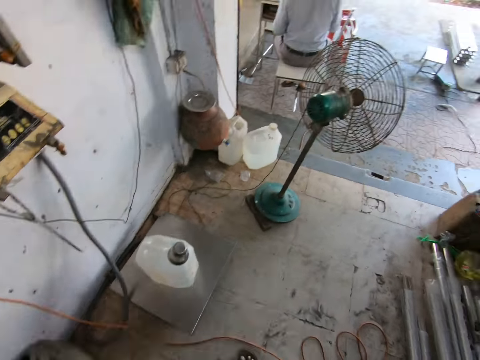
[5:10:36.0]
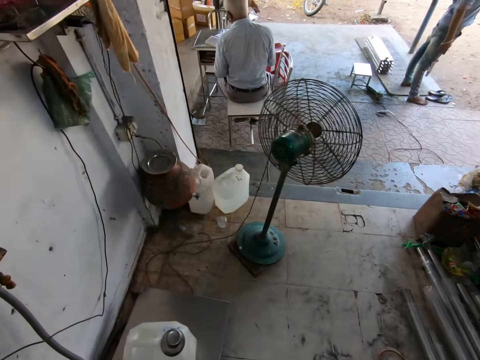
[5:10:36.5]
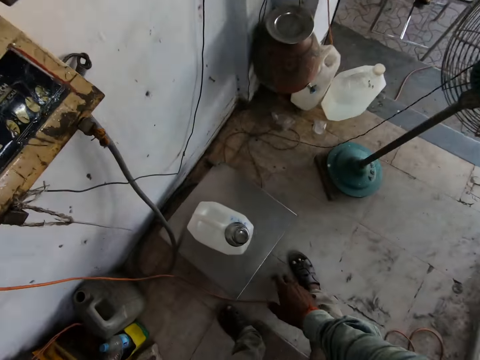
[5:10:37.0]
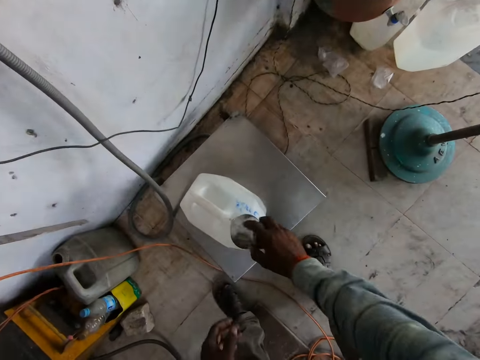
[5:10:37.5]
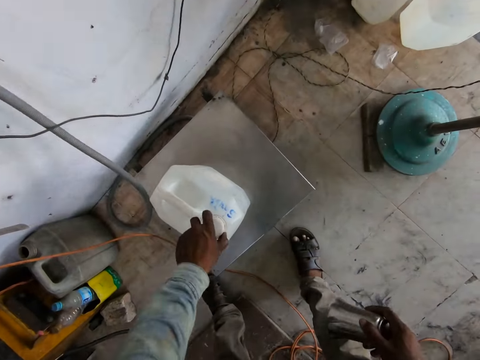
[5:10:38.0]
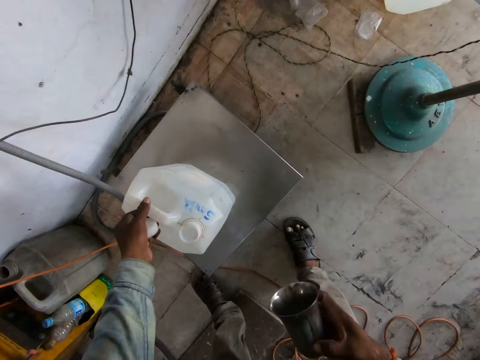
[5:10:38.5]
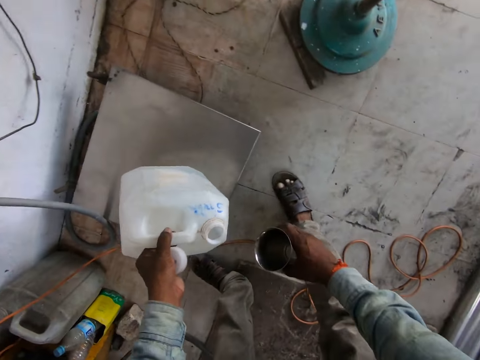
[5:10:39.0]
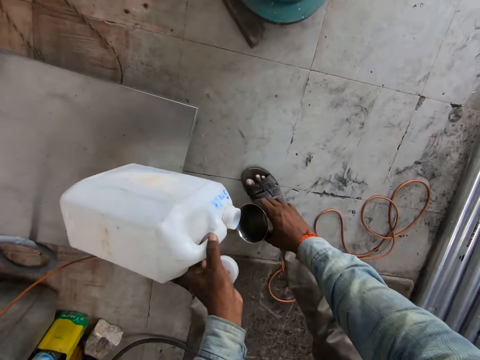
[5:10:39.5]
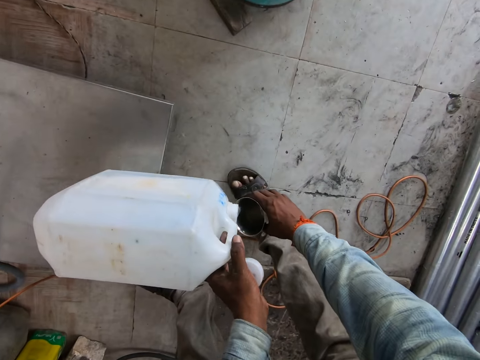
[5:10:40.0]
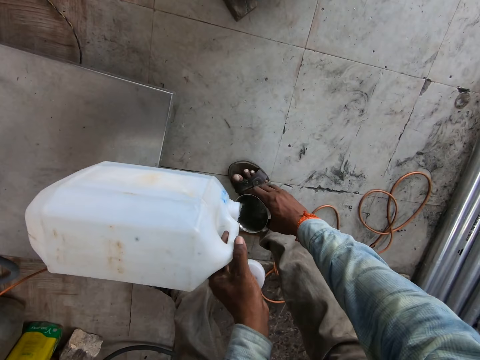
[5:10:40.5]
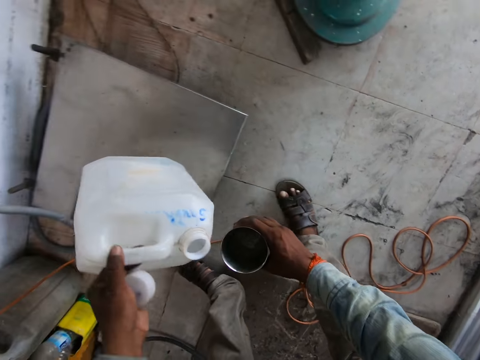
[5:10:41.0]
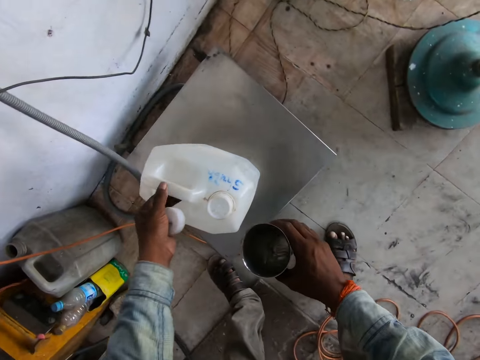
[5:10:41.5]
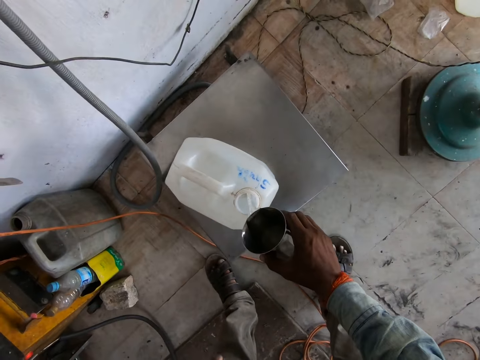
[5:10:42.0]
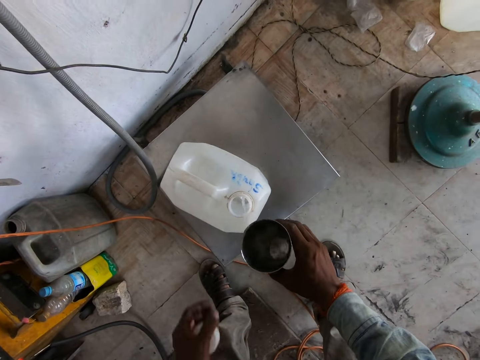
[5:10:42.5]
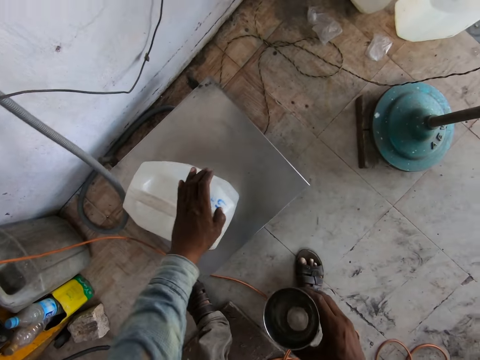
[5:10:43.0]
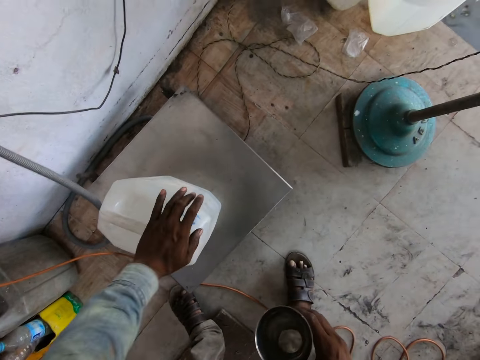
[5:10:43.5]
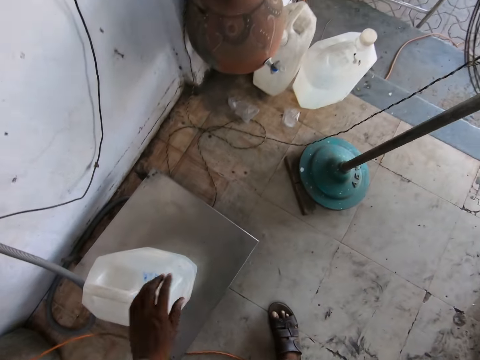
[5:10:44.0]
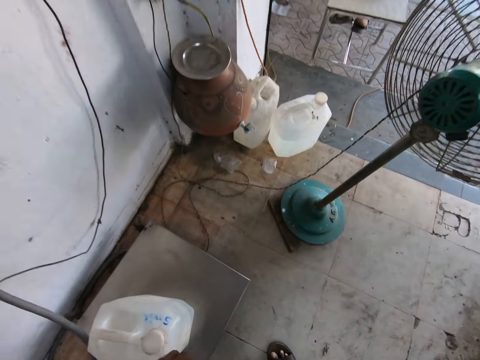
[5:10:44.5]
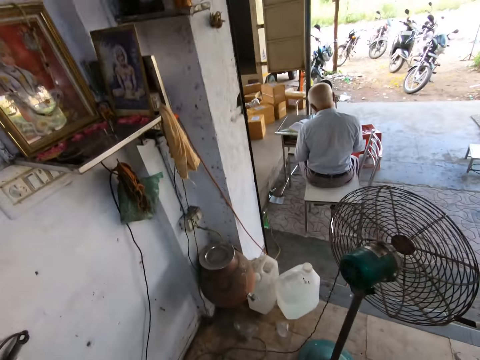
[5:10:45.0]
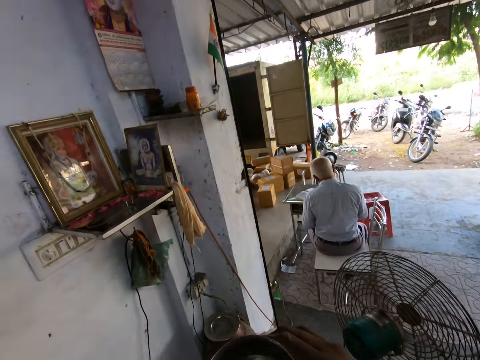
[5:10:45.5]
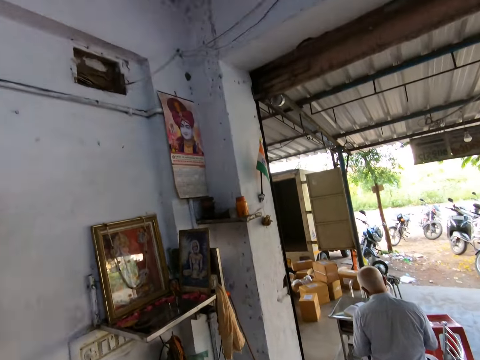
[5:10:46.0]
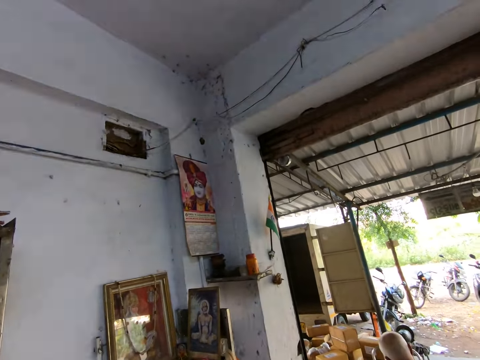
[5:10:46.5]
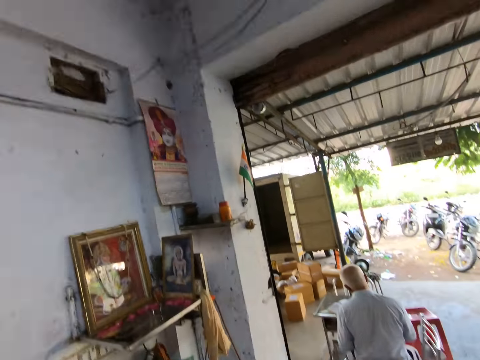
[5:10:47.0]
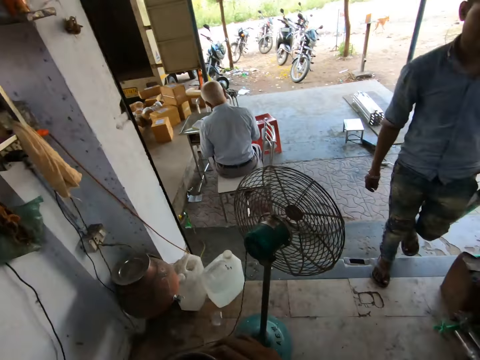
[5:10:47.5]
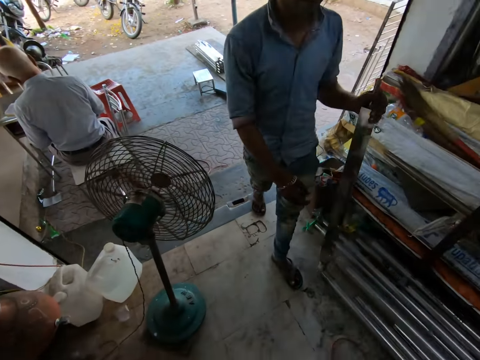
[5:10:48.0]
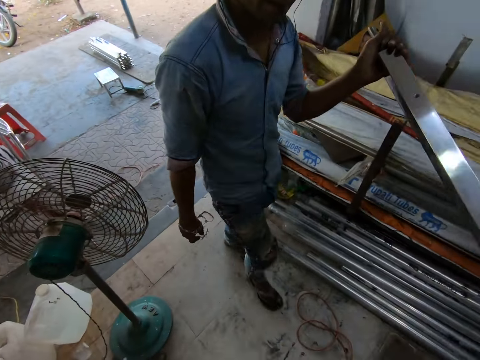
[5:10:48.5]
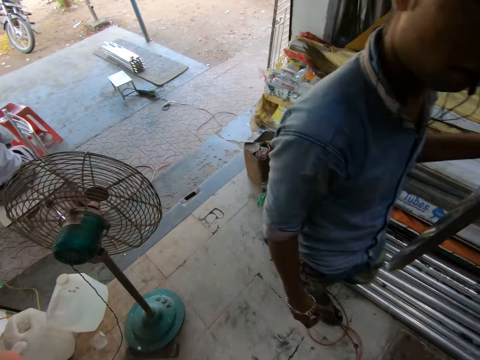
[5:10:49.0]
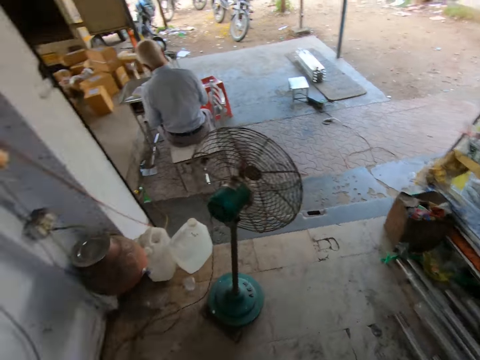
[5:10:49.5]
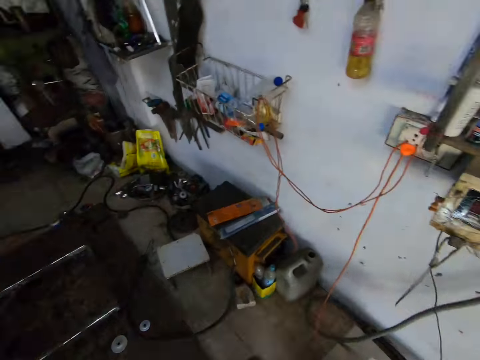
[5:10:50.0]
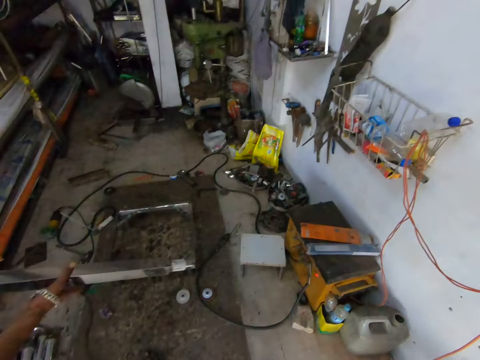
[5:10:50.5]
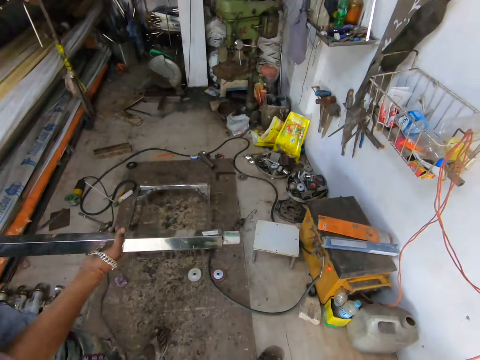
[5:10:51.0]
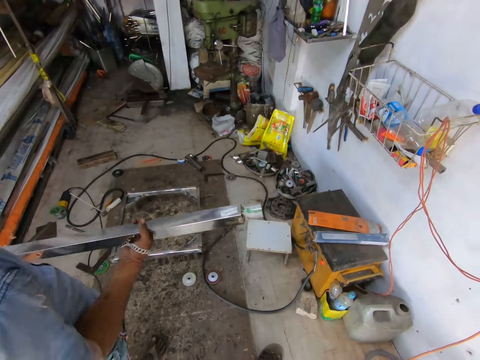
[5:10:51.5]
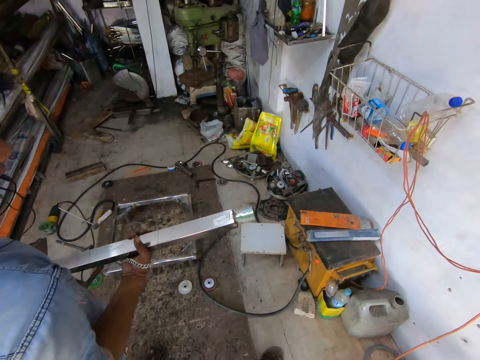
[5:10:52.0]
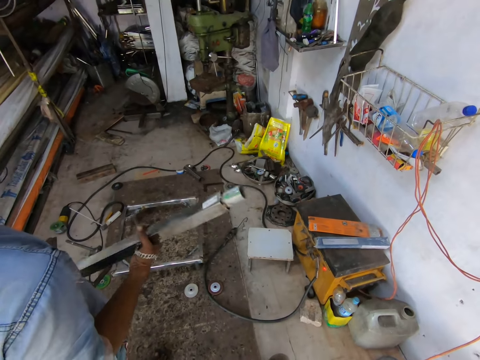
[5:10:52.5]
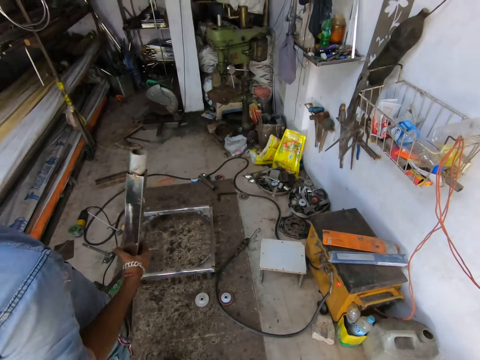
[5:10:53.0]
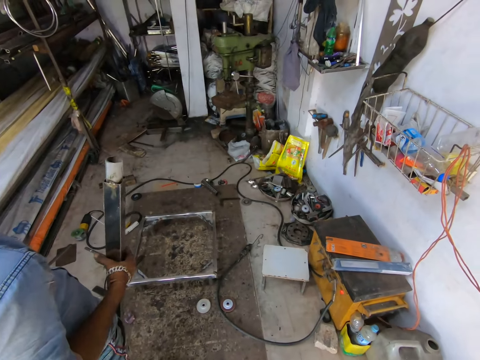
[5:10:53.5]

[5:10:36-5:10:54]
The camera wearer takes a cup from a jerry can with his right hand. He opens the jerry can with his left hand. He pours water from the jerry can into the cup in his right hand. He drops the jerry can on a stand with his left hand. He pours water into the jerry can from the cup in his right hand. He covers the jerry can with the cover in his left hand. He drinks water from the cup in his right hand. He looks around. He interacts with a man. The man moves a metal with his left hand. The man holds the metal with his right hand.

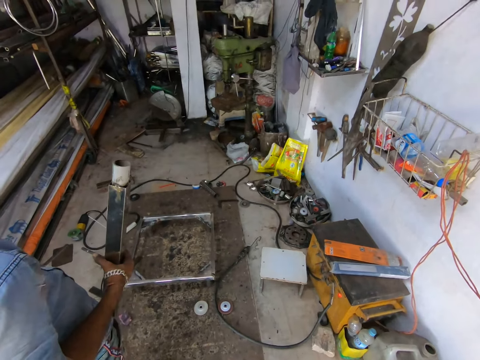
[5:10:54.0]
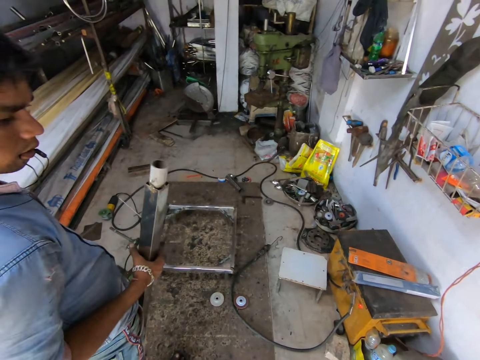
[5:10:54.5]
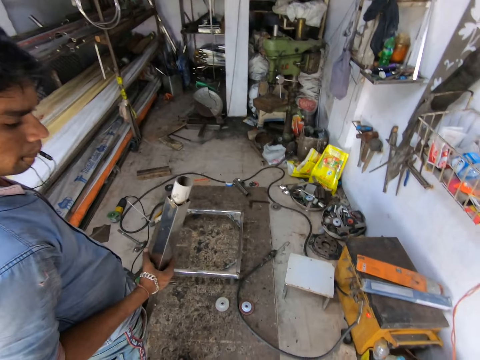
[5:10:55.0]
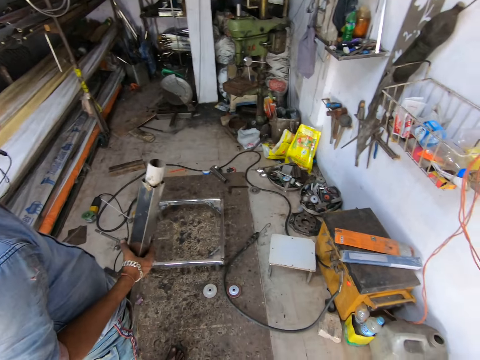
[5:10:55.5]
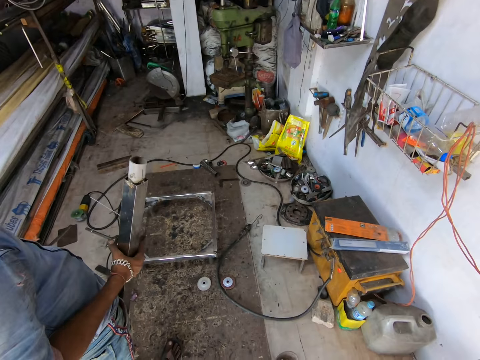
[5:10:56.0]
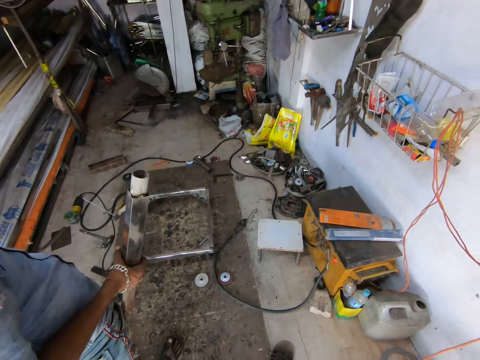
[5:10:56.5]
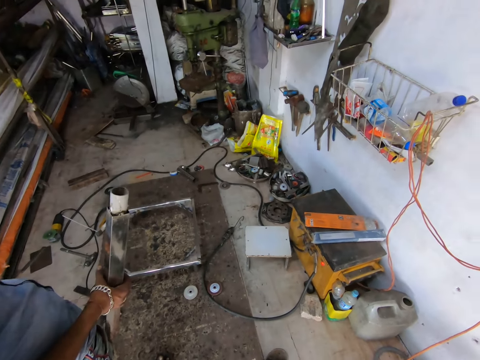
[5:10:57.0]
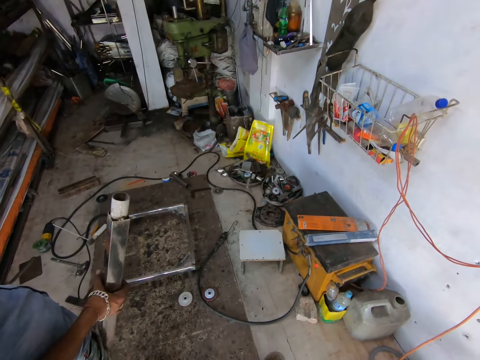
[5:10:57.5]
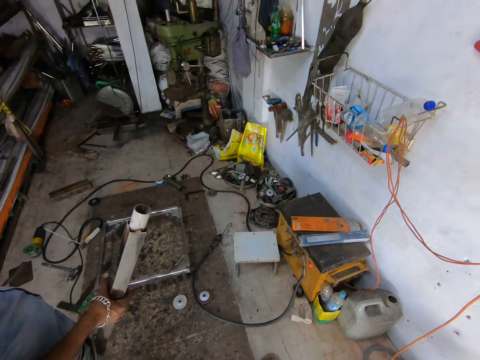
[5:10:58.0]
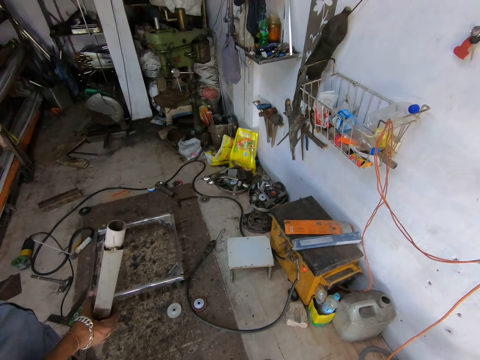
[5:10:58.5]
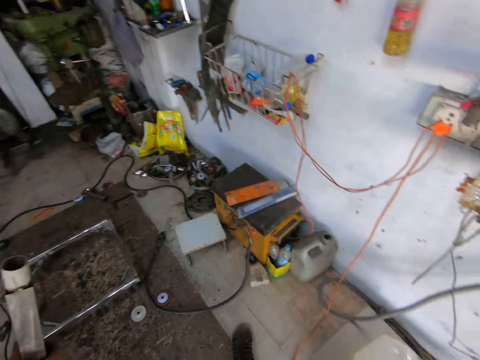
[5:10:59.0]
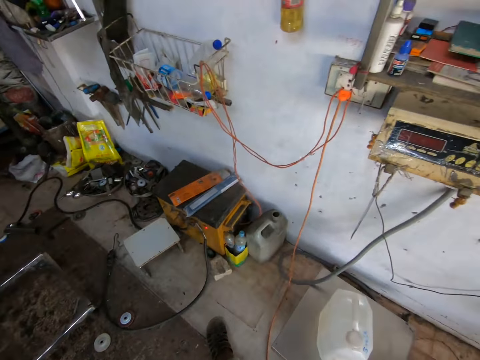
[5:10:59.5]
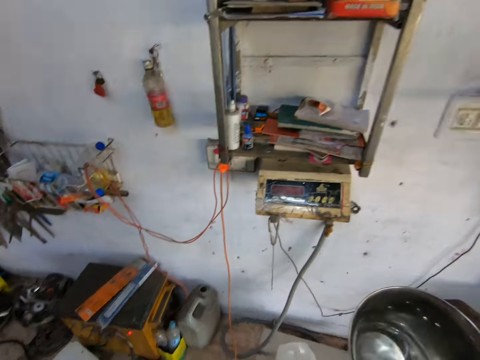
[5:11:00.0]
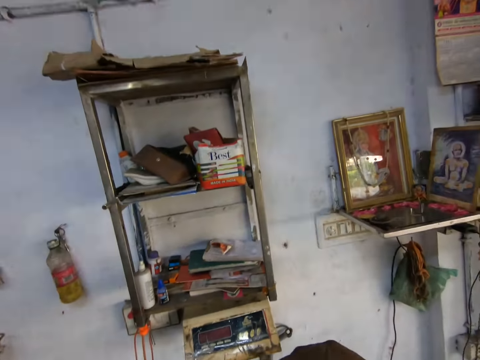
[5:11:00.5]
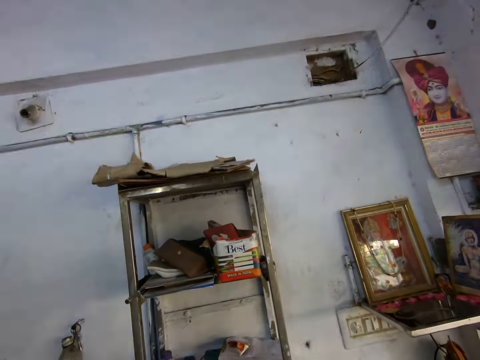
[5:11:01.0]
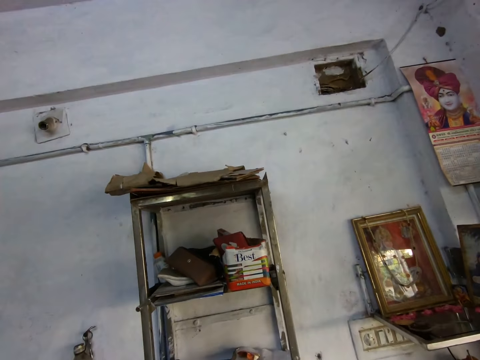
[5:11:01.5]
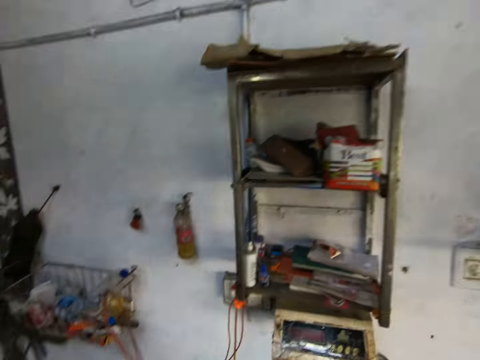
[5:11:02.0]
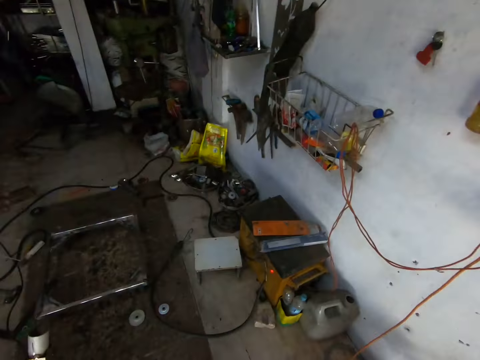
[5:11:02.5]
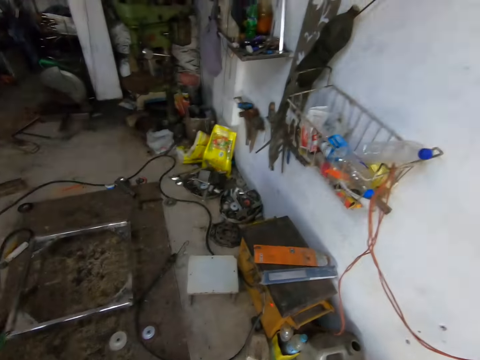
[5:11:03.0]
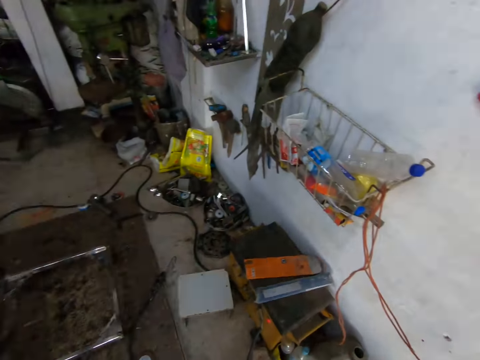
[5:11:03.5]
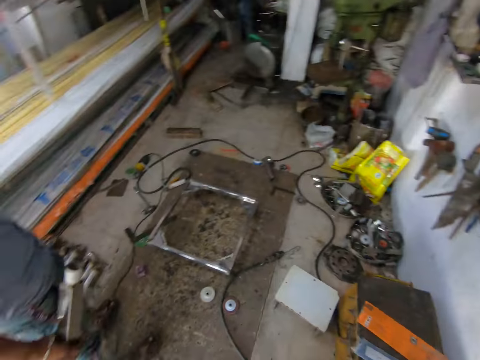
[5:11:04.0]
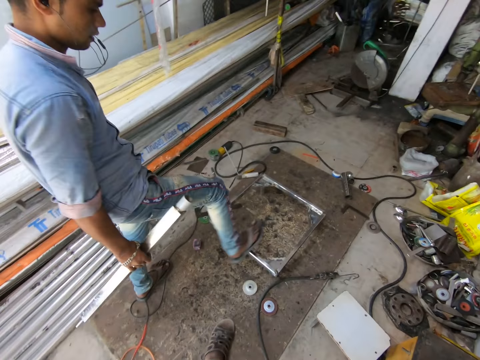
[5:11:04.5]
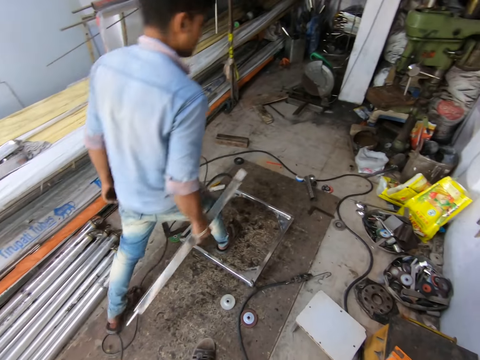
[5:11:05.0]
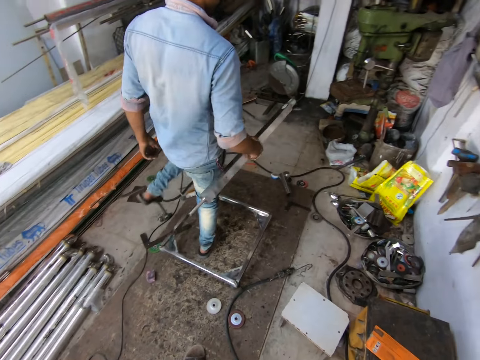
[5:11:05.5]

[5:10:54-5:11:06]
The camera wearer looks around. He drinks water from the cup in his right hand. The man moves towards a bucket. The man walks in the room.
